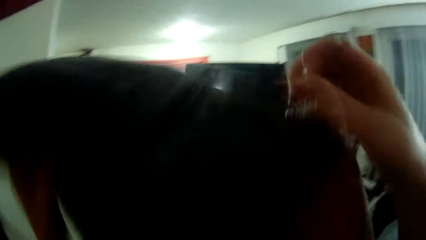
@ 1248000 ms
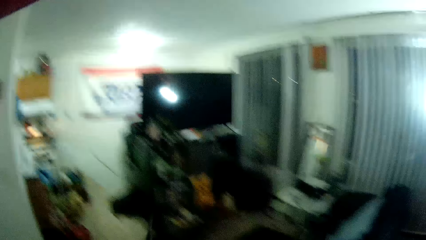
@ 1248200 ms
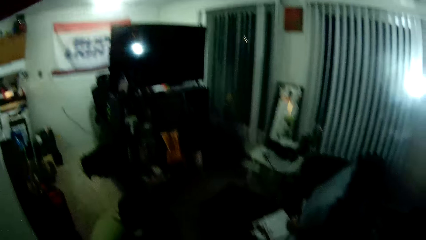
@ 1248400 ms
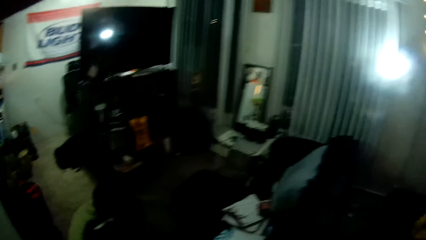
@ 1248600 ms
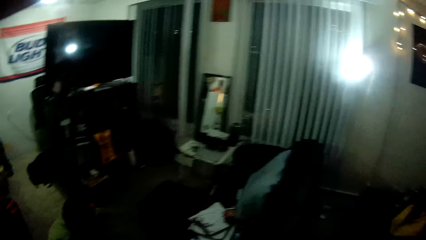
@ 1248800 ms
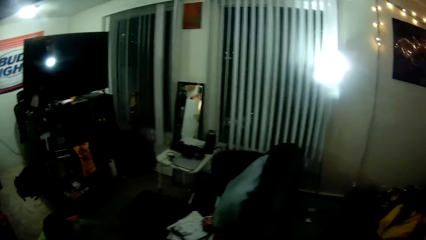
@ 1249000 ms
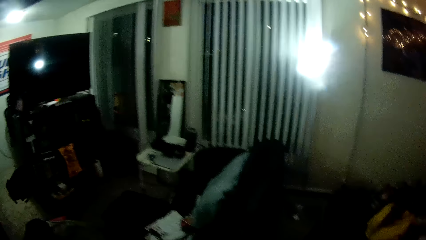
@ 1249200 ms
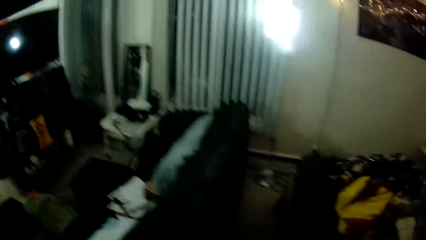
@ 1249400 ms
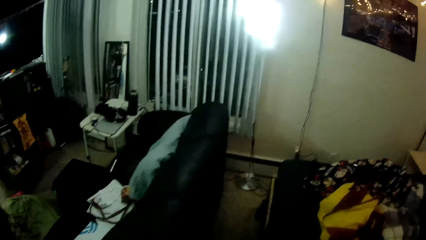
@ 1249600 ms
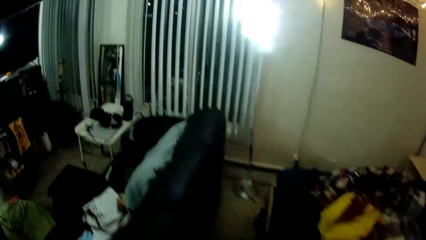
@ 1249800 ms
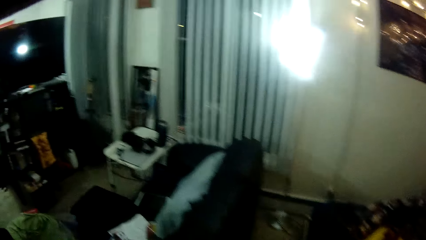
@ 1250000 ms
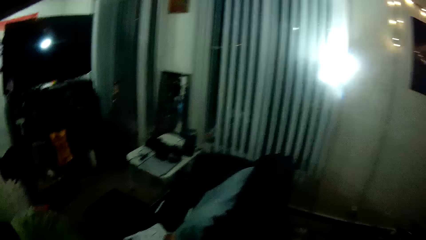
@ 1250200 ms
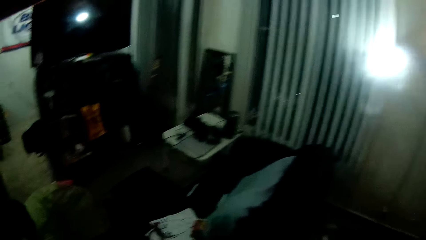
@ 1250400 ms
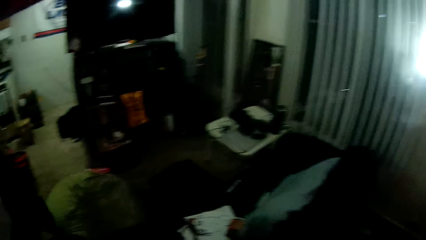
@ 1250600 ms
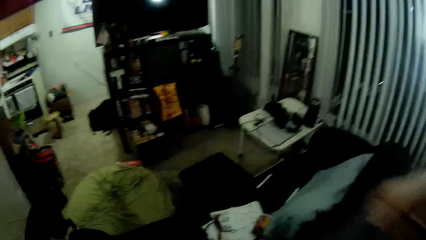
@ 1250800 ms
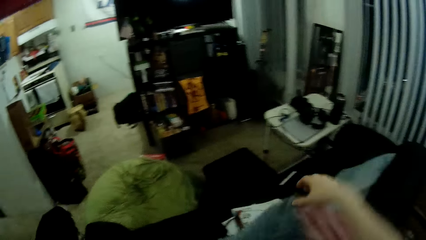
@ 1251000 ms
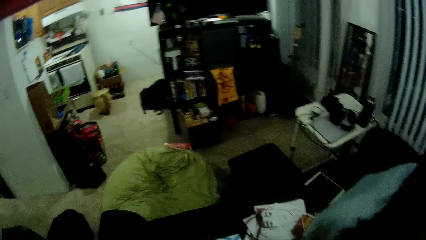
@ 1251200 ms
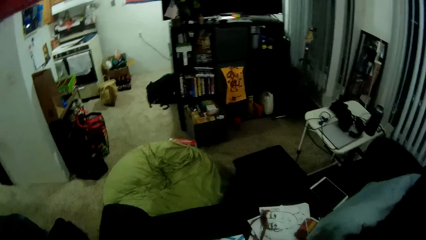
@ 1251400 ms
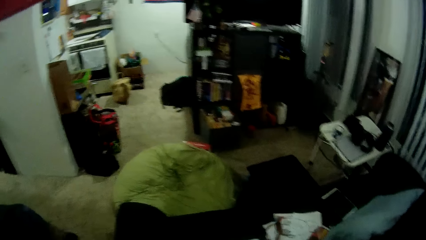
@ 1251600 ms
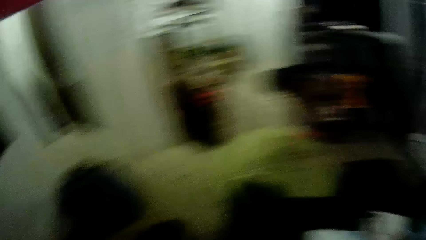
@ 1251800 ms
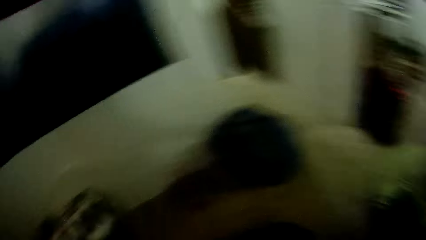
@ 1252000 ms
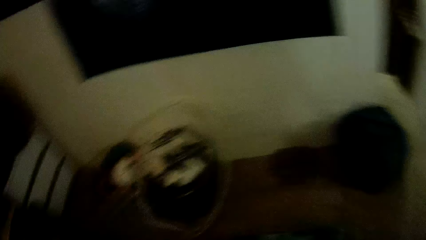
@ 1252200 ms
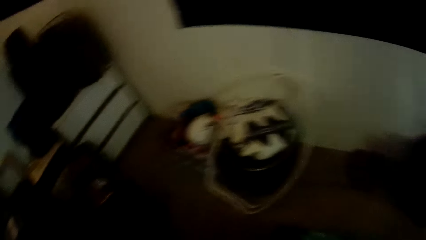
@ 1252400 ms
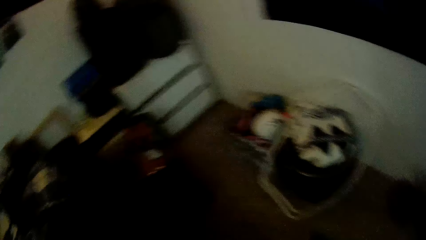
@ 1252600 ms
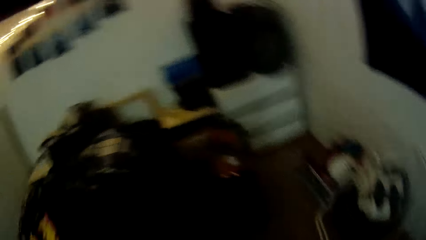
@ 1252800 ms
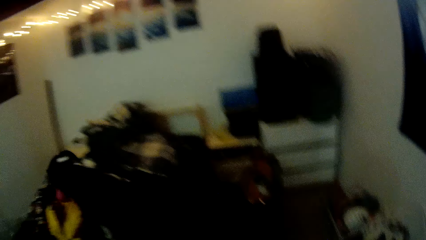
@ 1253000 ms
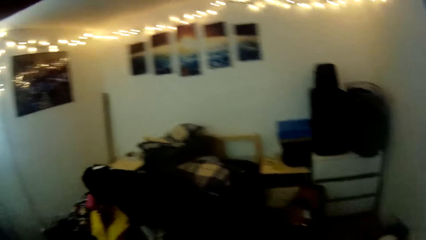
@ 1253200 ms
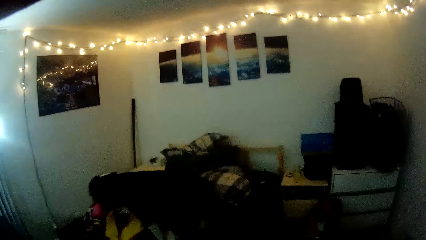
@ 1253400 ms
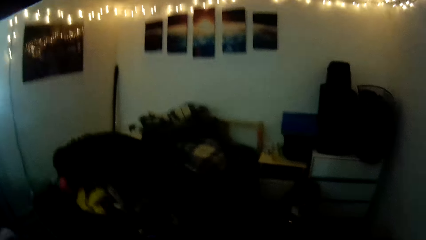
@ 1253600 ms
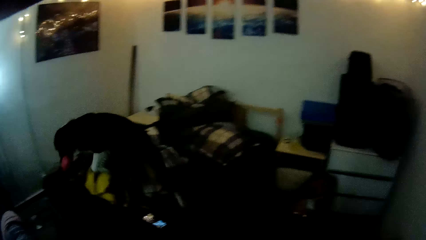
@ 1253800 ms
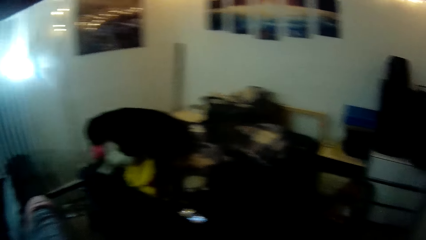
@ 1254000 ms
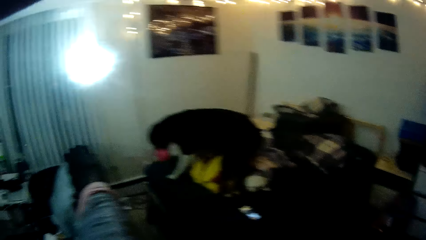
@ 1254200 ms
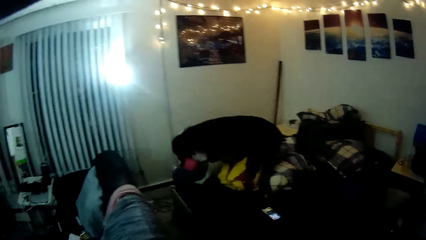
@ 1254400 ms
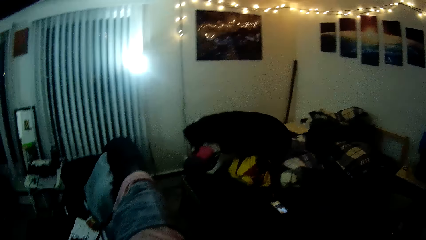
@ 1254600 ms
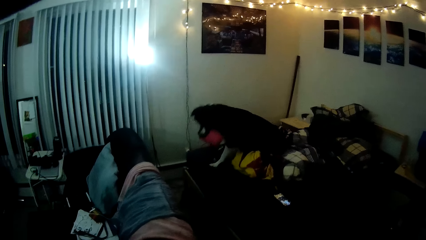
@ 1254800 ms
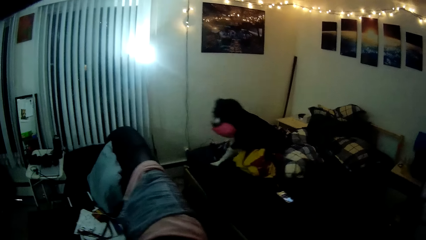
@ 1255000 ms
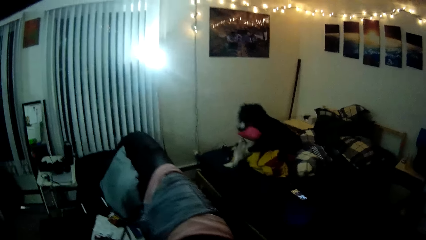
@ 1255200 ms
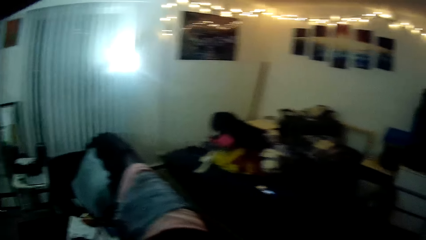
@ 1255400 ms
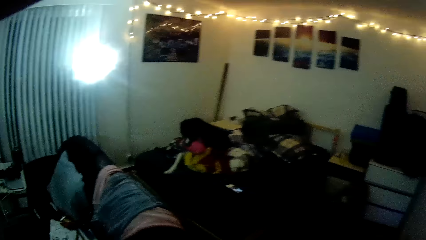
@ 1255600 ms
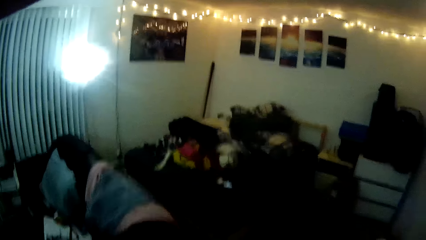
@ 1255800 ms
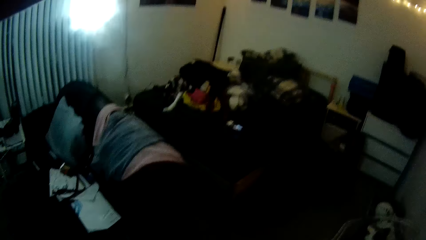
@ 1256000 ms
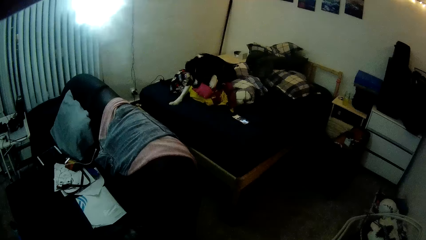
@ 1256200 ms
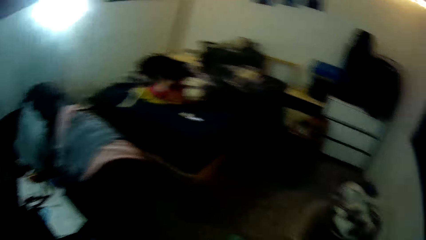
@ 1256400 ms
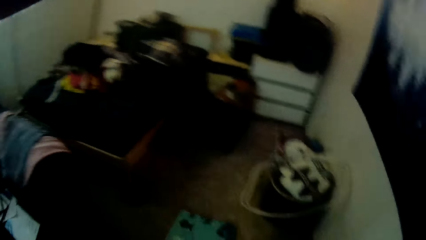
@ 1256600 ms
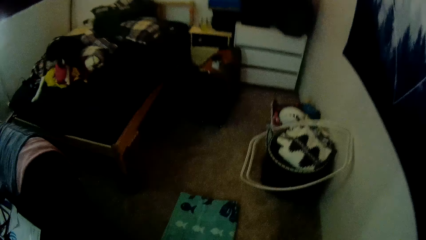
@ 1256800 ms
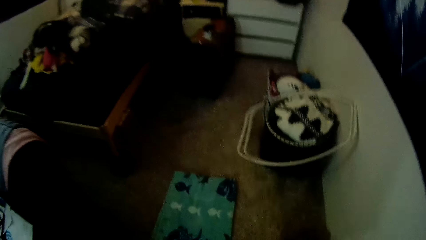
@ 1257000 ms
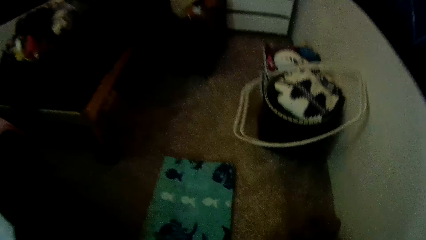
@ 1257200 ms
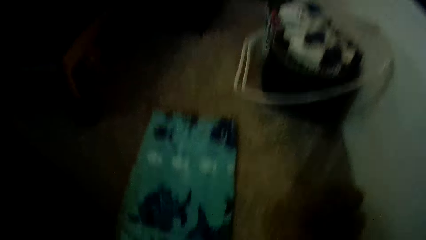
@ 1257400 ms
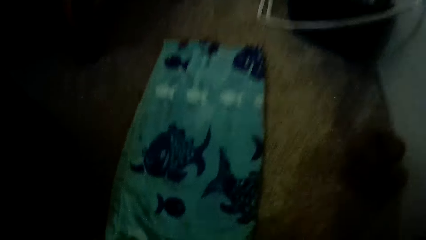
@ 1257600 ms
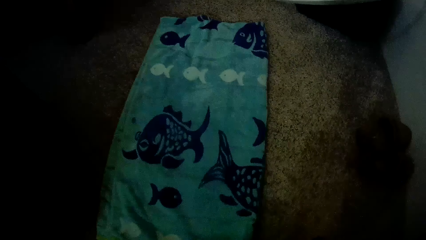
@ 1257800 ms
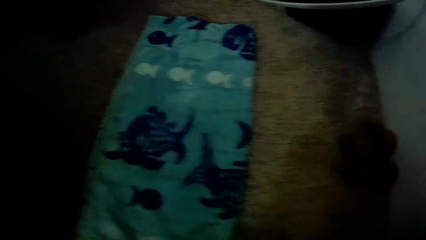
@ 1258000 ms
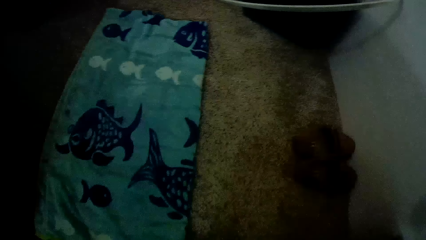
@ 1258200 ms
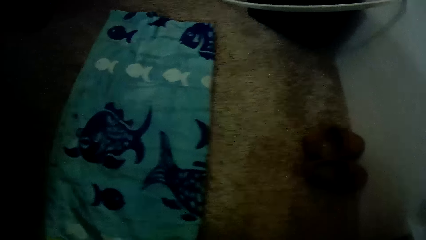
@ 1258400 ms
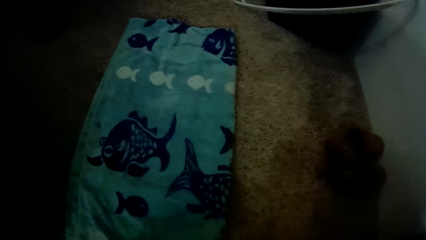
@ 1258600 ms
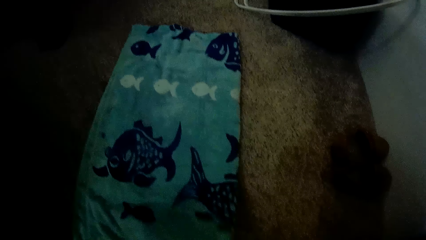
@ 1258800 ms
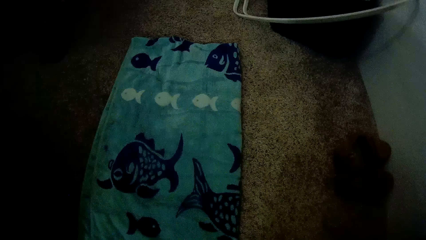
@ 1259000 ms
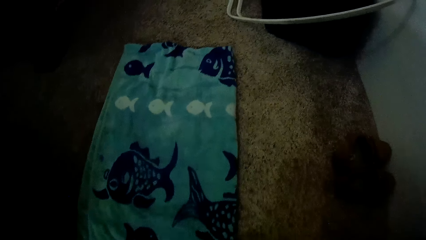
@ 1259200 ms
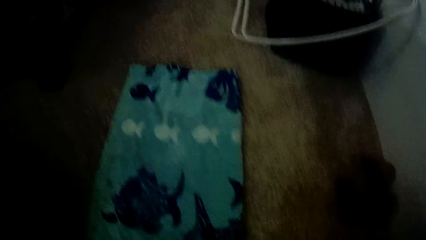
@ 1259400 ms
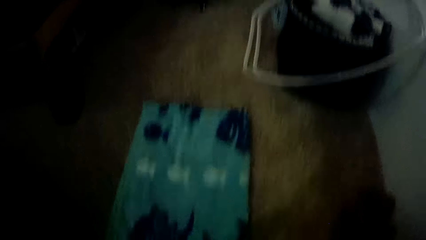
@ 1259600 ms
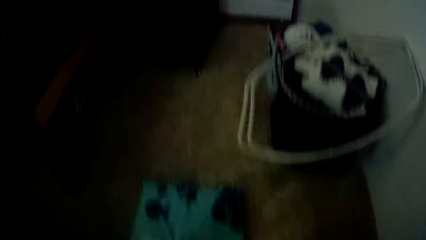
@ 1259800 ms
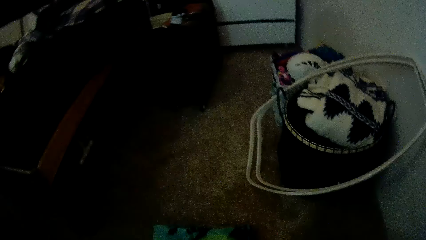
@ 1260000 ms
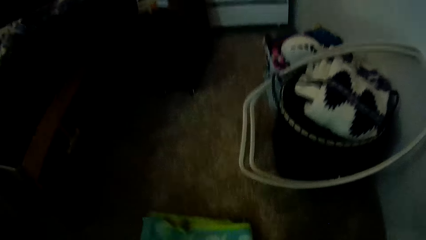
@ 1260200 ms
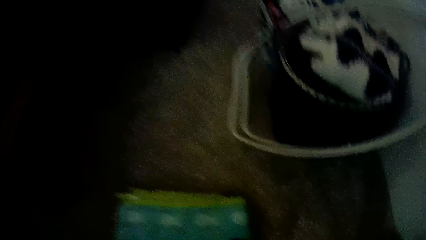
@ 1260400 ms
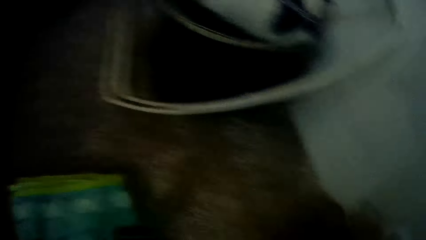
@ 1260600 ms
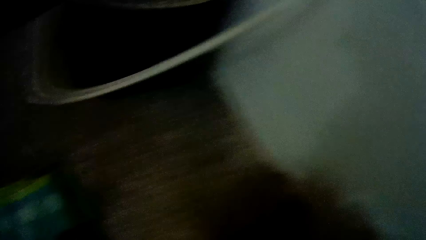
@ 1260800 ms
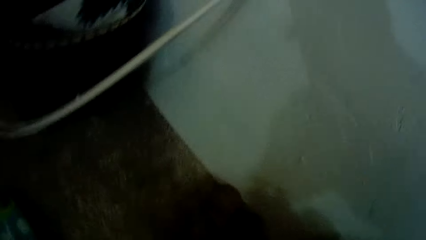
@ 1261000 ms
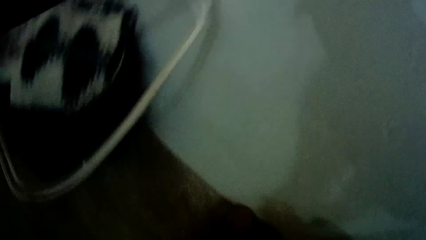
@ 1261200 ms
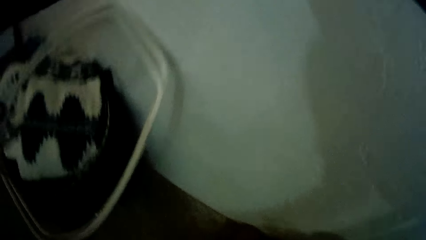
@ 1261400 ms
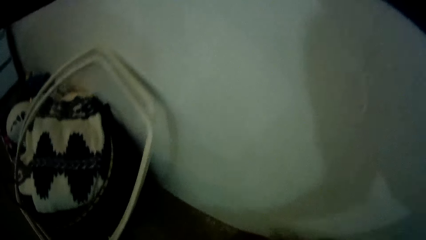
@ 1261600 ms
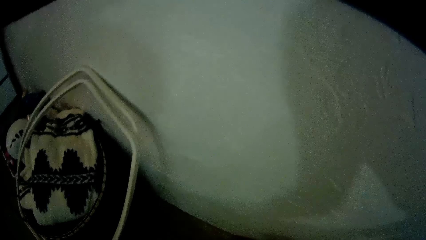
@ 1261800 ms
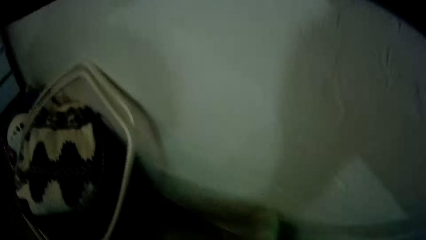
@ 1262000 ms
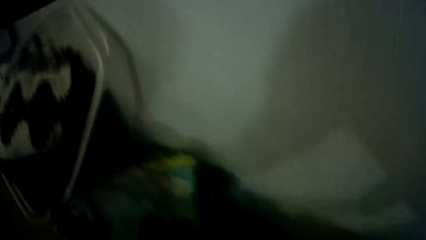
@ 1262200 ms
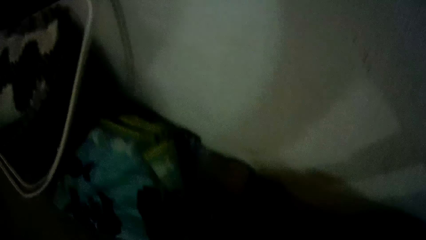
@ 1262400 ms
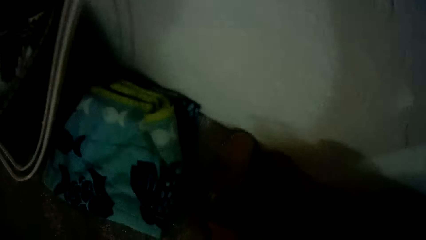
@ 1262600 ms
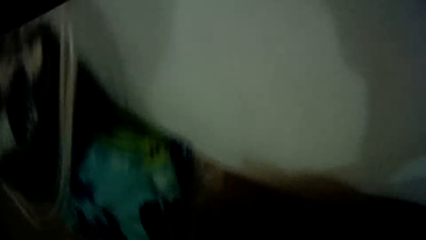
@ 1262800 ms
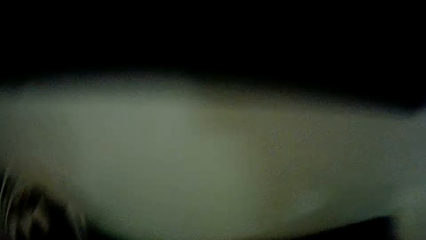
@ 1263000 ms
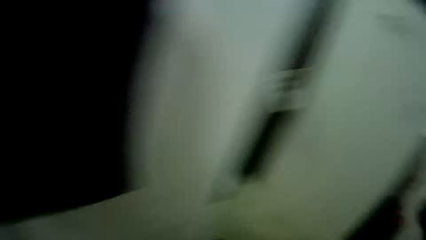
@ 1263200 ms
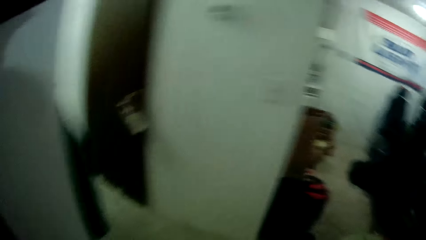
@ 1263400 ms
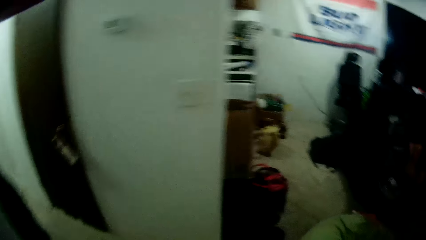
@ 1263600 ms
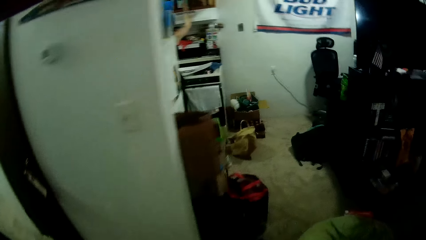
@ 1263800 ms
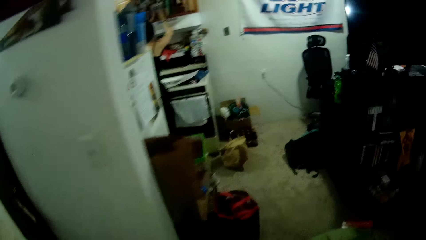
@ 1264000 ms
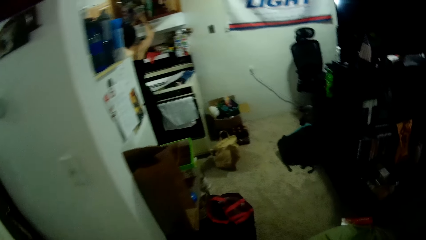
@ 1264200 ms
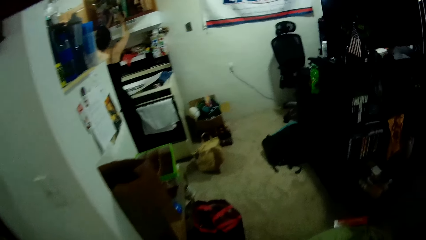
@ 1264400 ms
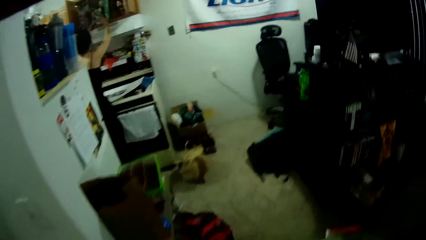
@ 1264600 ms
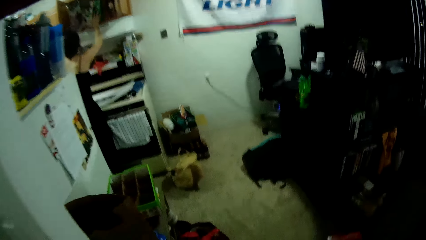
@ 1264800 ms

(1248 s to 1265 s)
The camera wearer holds the cloth. The dog jumps on the bed. The camera wearer looks at the dog. They fold the towel on the floor with both hands. They move the towel on the floor with both hands.
